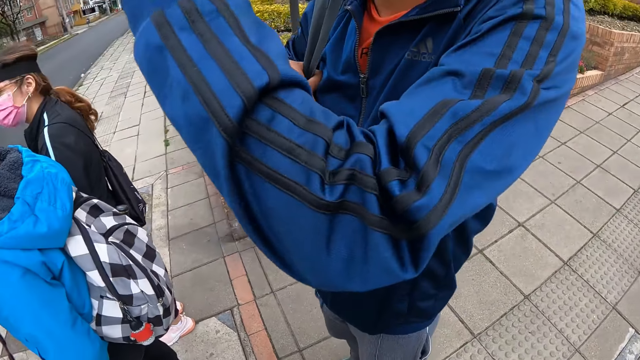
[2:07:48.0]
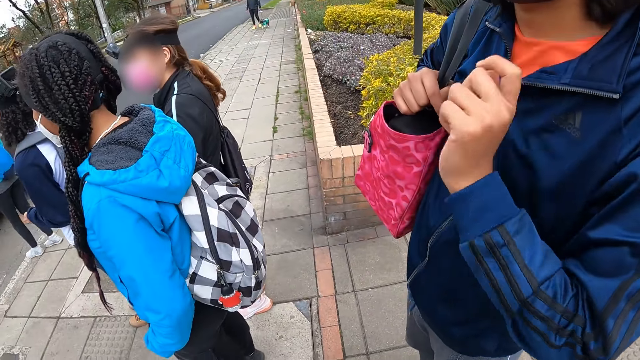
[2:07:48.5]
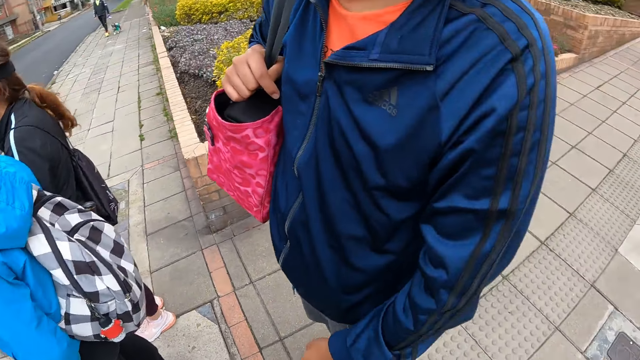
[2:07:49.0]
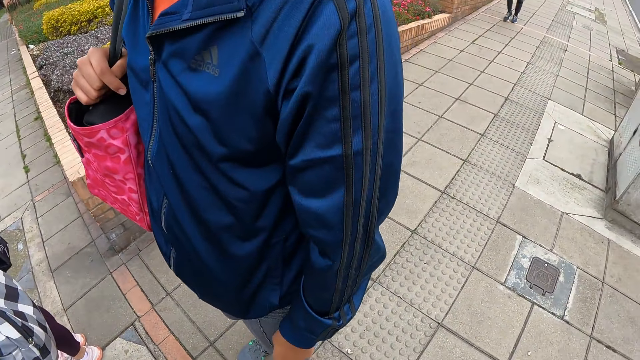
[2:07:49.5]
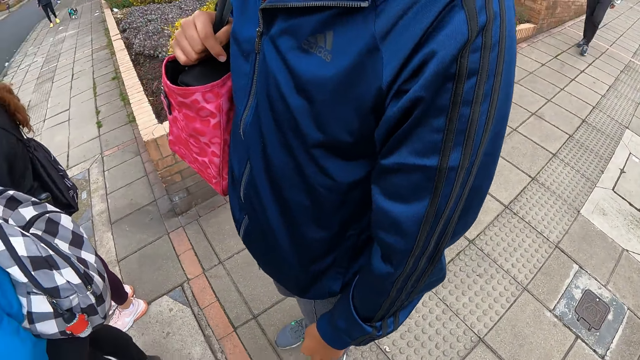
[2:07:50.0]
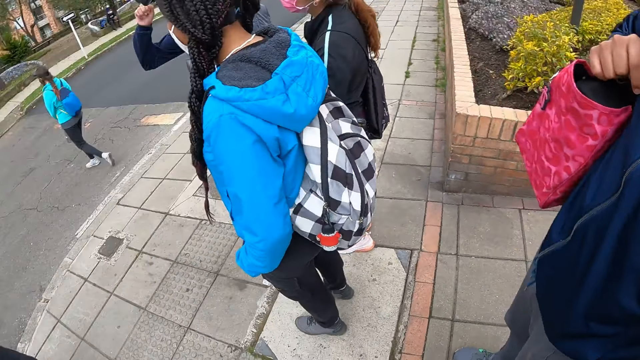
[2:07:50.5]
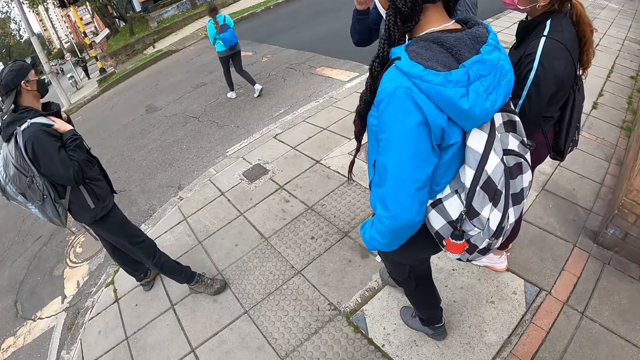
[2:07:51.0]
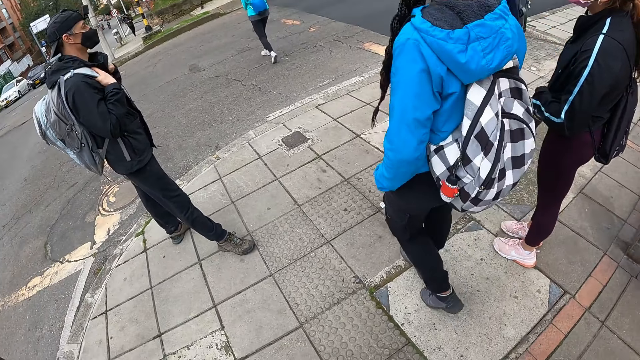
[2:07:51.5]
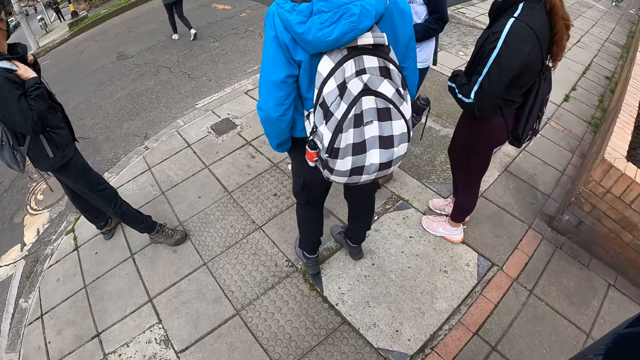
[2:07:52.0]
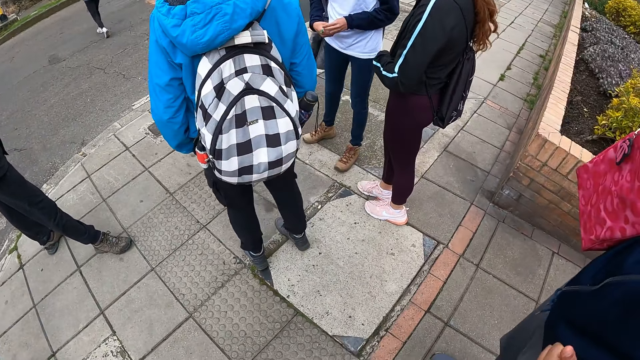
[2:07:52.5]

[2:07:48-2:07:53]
The camera wearer interacts with the woman.

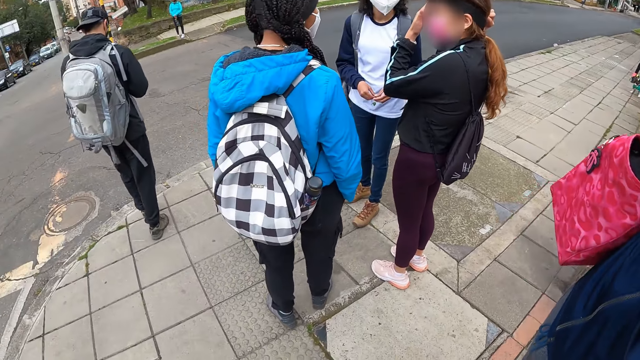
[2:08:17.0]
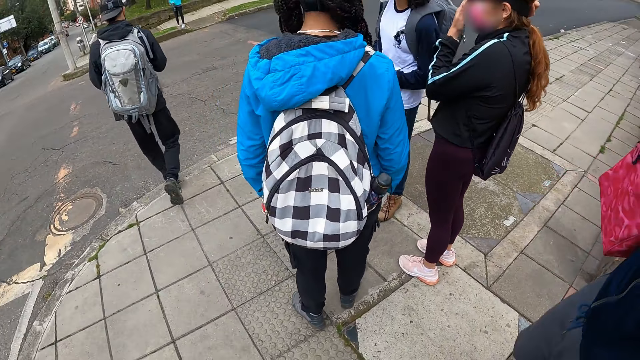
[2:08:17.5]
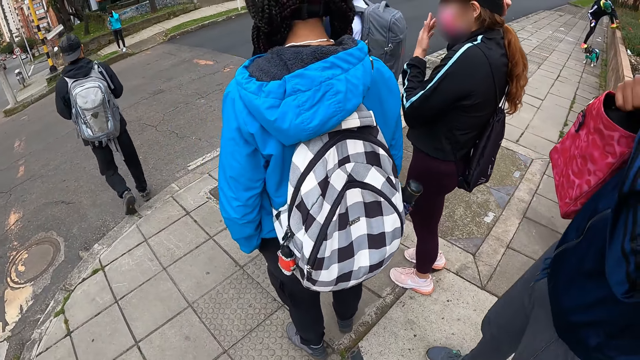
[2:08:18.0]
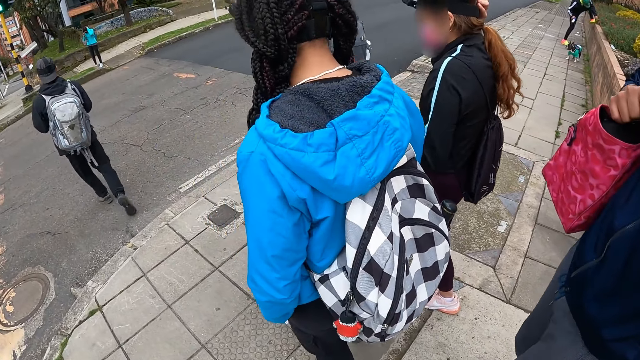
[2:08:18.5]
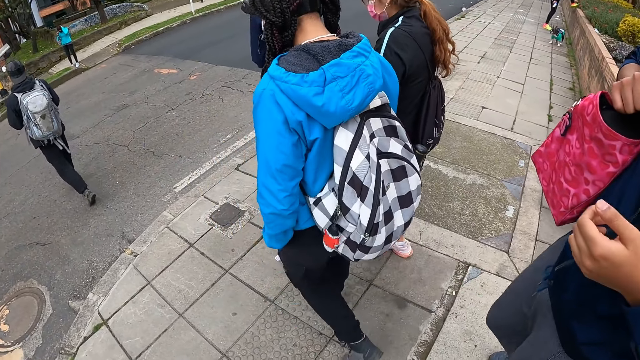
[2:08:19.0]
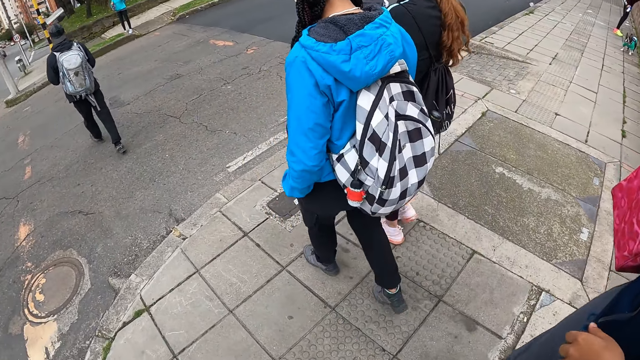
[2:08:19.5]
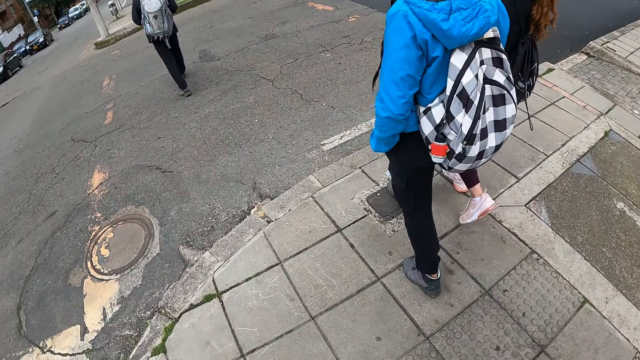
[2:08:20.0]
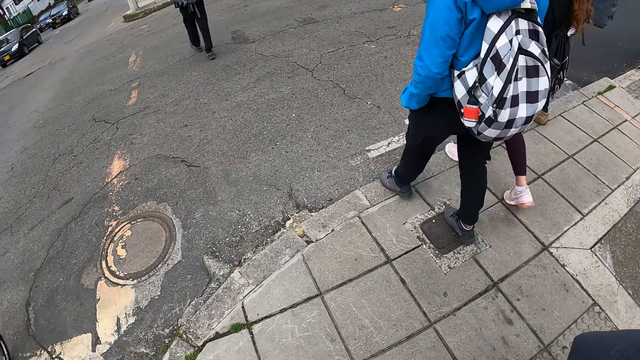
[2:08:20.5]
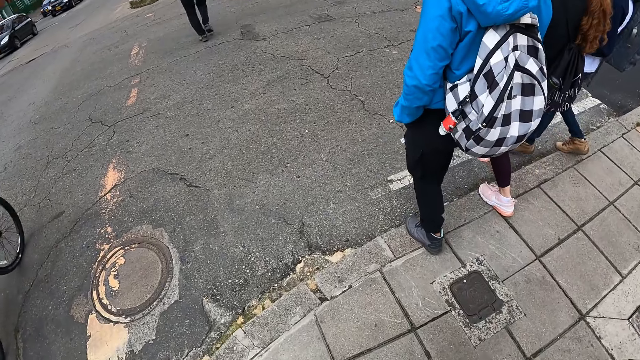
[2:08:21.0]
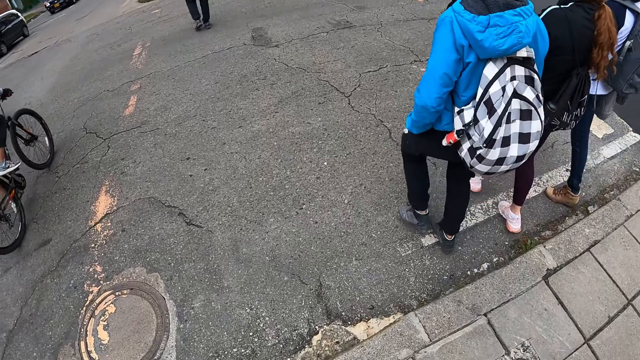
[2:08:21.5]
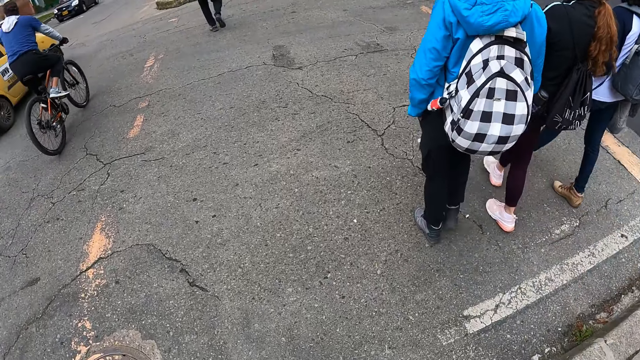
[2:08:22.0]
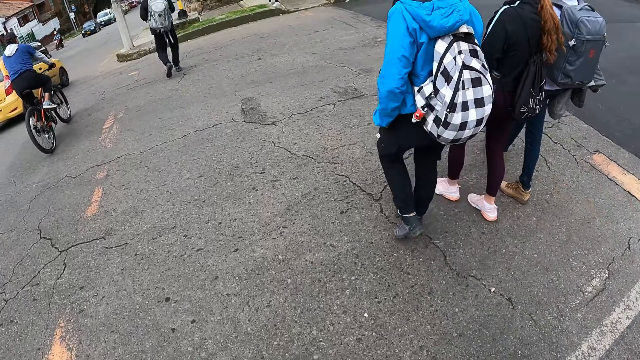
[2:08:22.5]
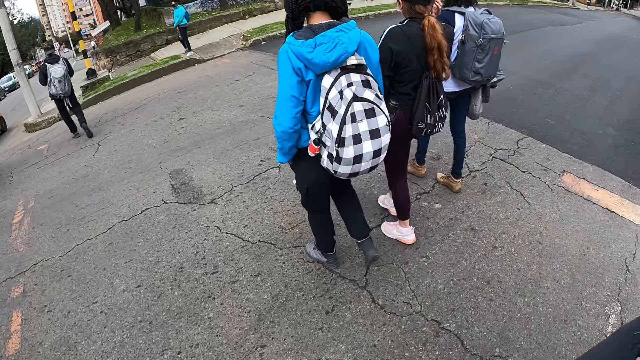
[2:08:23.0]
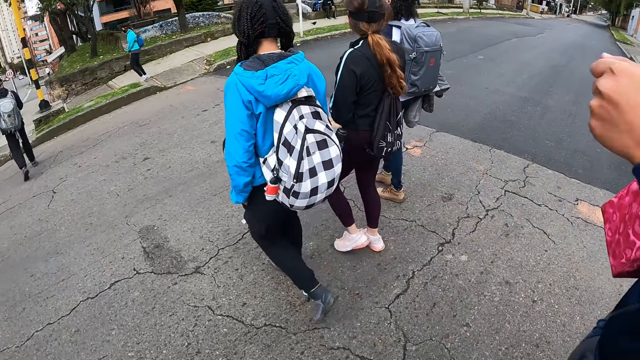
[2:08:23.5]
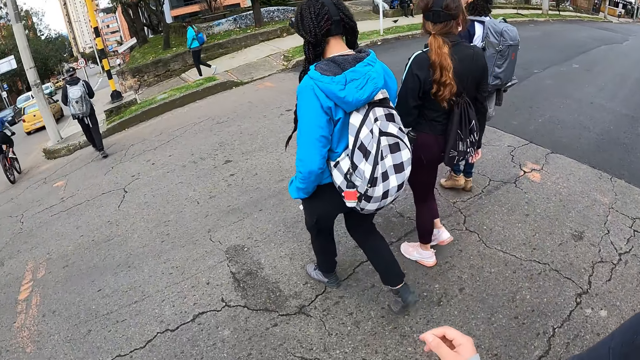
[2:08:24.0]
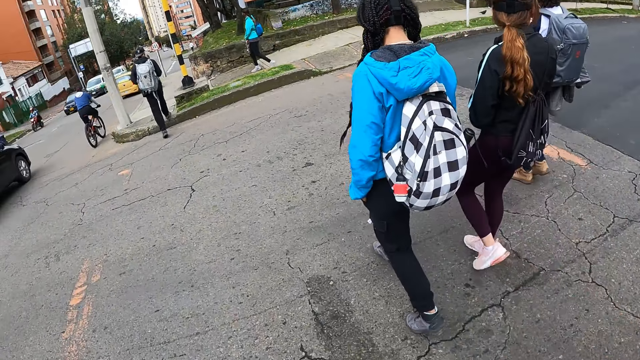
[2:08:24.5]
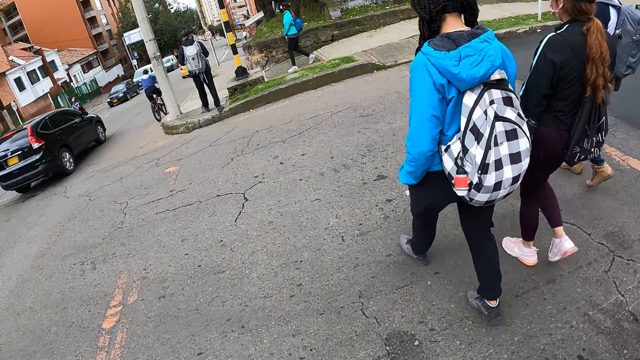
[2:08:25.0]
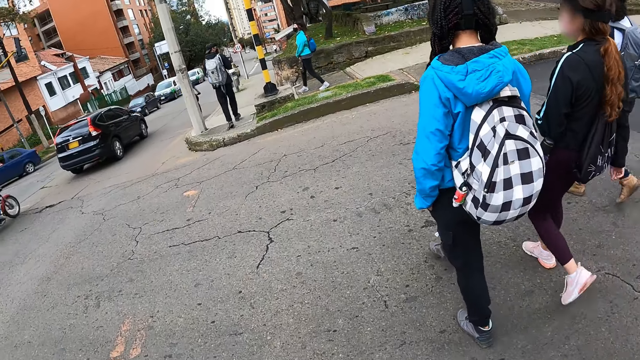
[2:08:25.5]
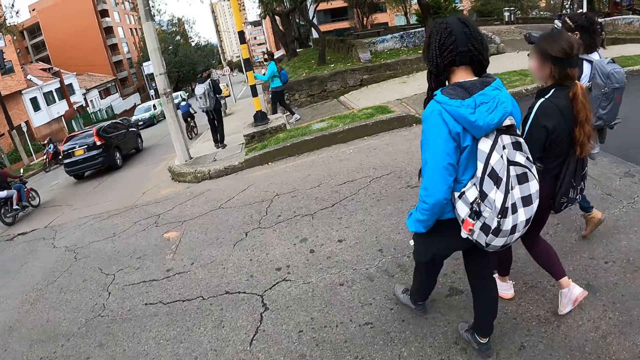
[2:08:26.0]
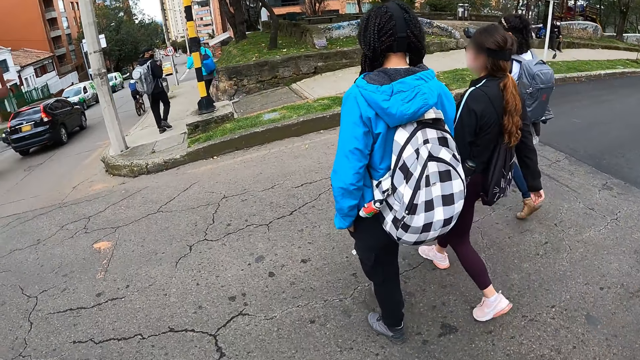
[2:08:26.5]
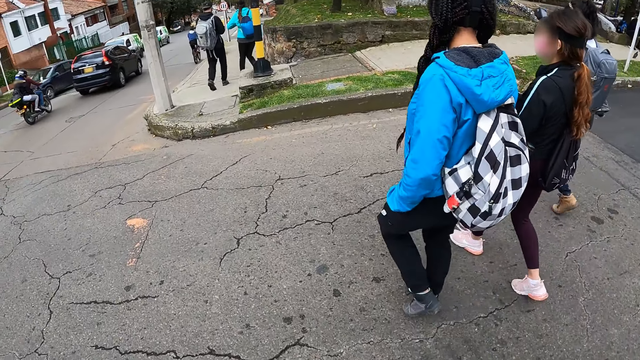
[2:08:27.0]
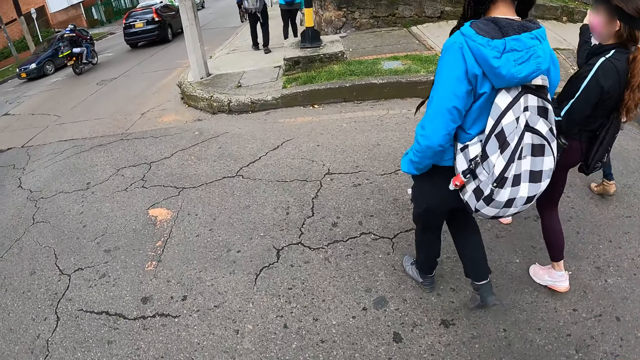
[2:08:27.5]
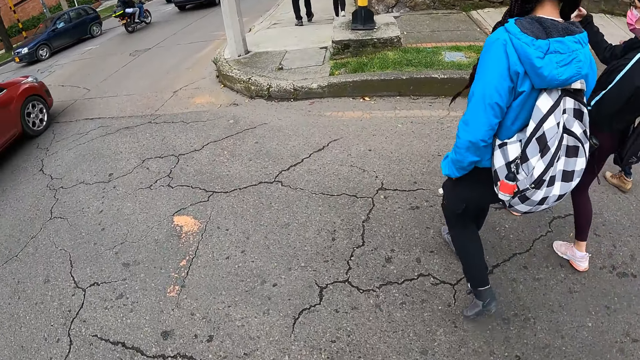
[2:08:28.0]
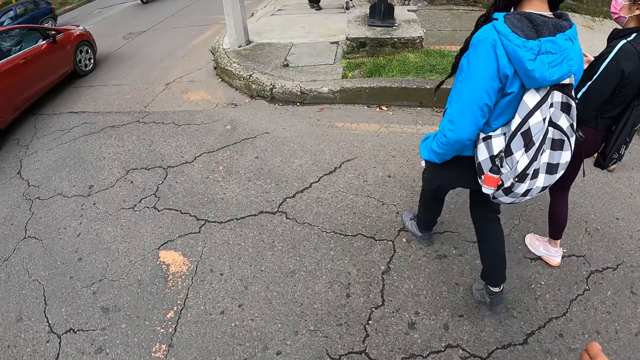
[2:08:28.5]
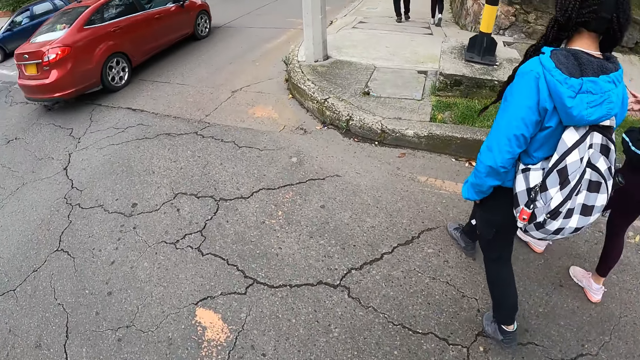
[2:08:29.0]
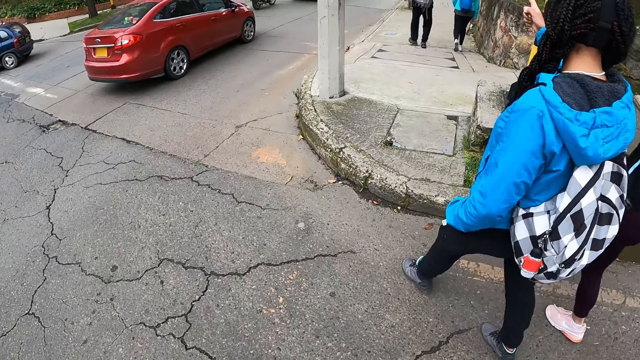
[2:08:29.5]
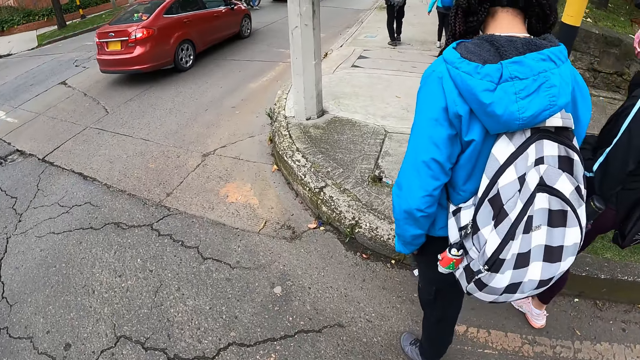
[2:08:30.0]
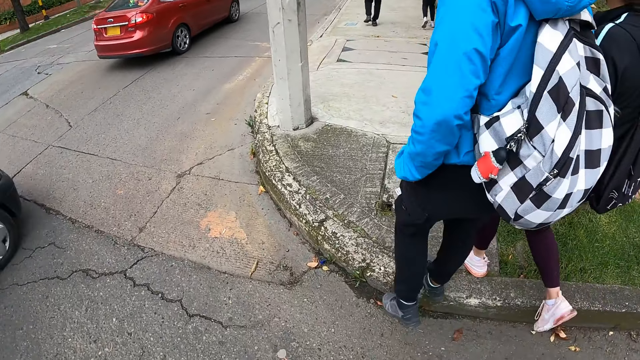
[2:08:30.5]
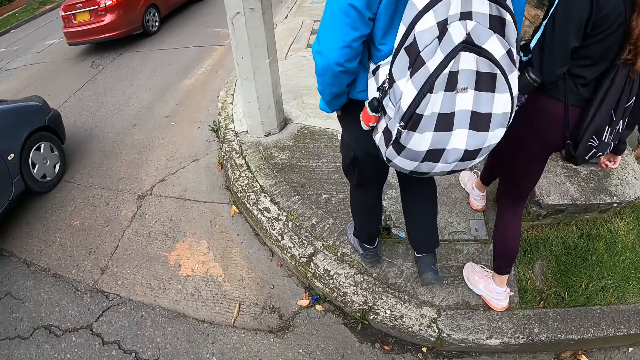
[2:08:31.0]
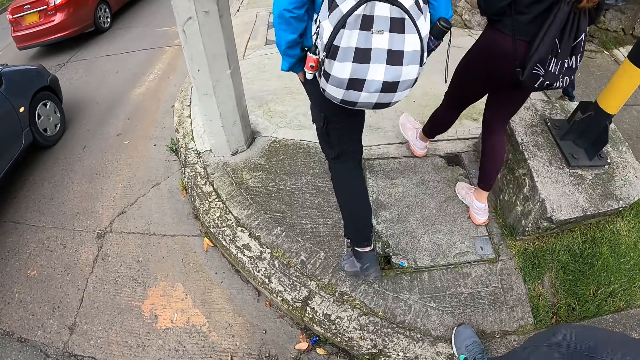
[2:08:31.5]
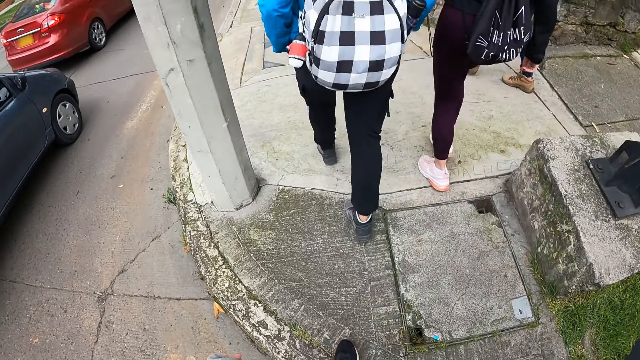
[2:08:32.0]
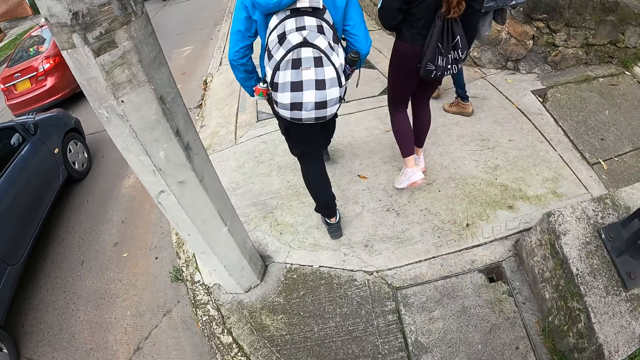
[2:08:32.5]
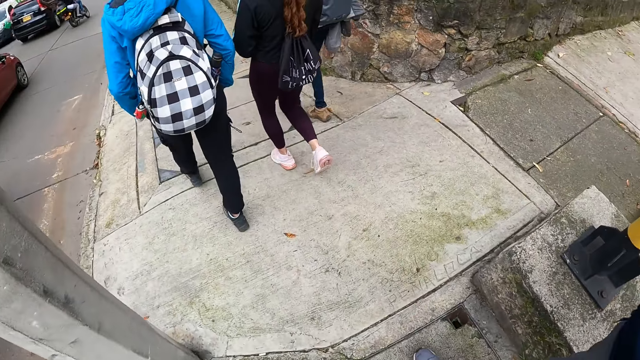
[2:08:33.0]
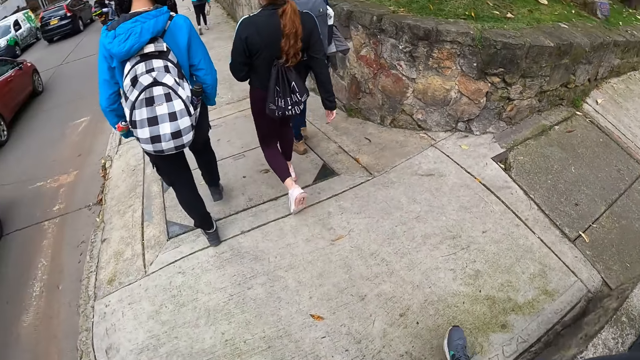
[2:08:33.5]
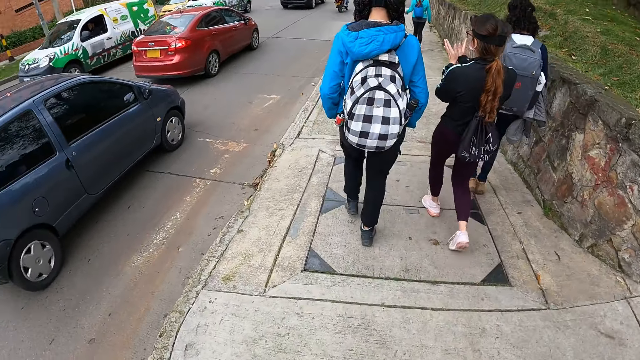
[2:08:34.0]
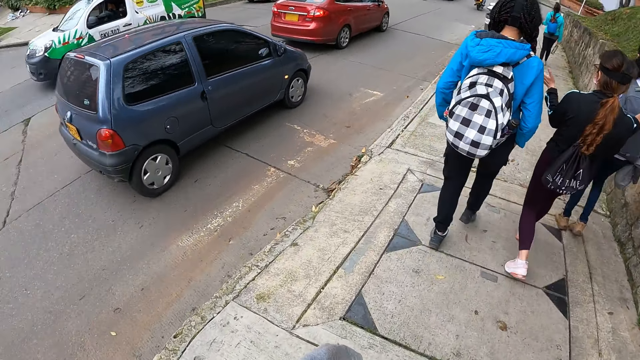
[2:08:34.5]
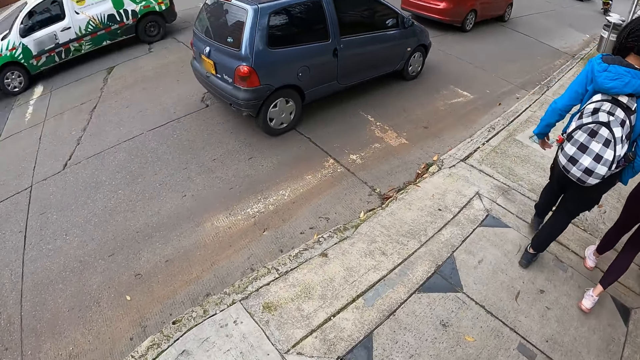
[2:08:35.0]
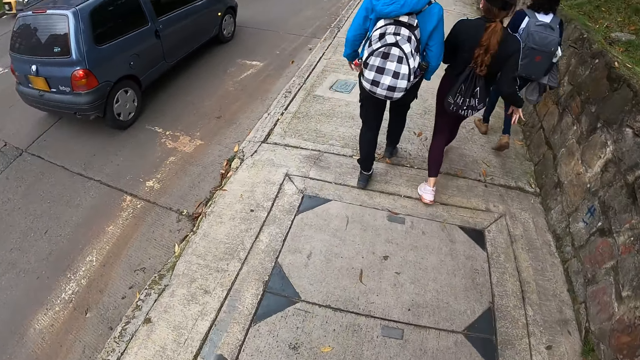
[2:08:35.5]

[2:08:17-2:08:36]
The camera wearer crosses the T-junction with the woman. They walk on the road. They walk by the side of the road with the woman, on the footpath.
